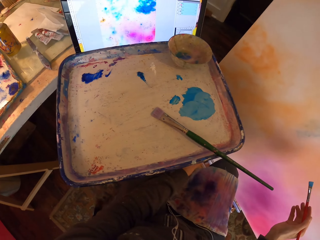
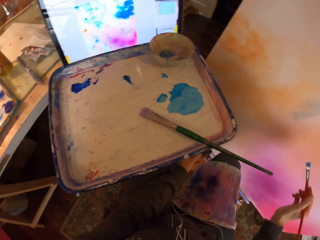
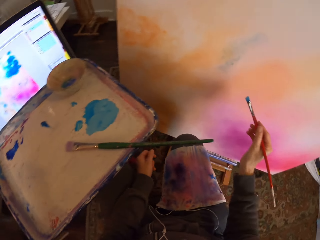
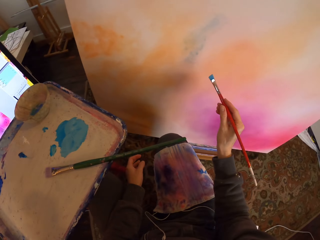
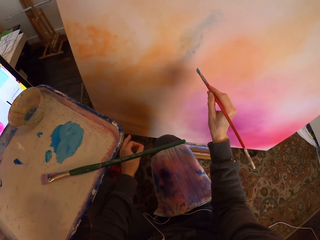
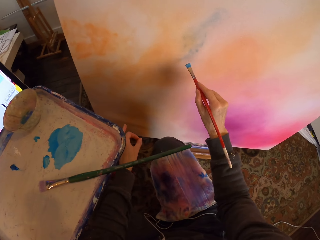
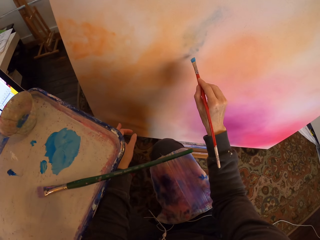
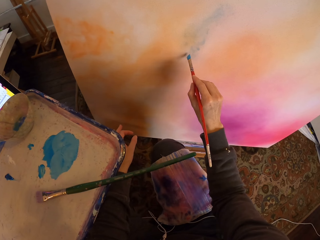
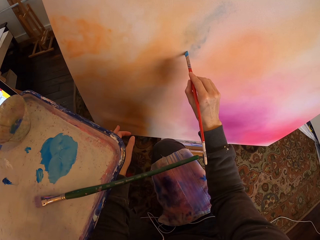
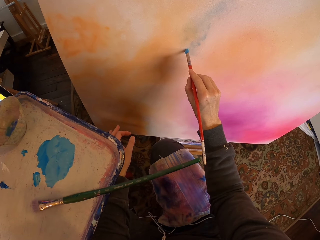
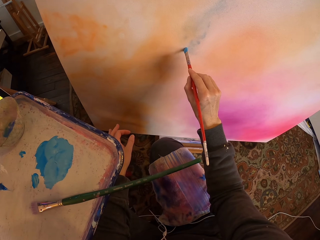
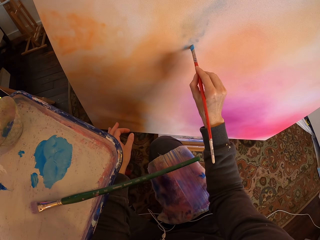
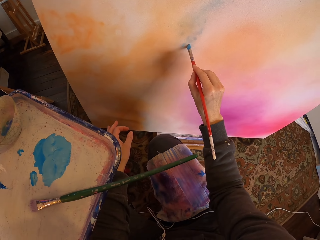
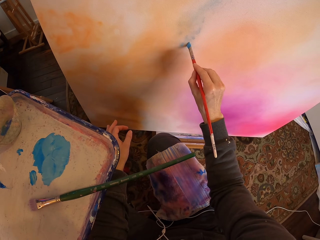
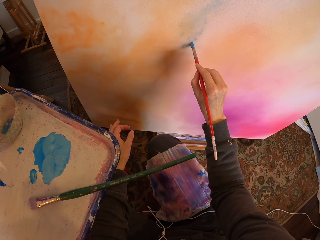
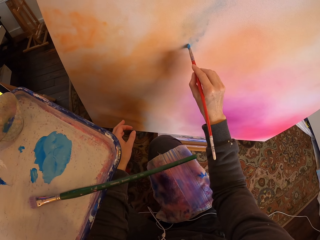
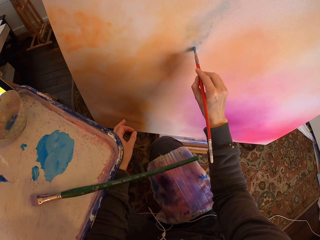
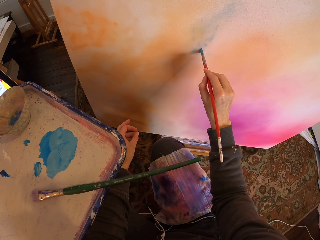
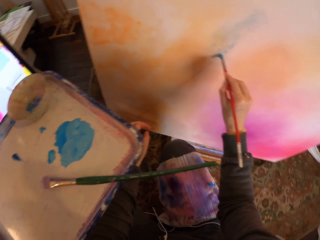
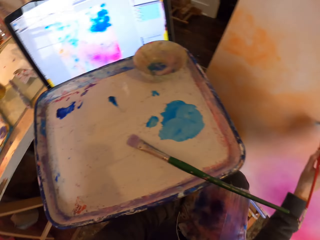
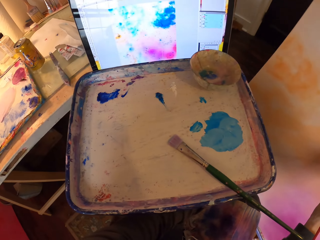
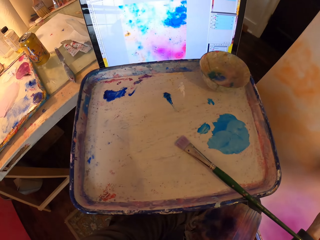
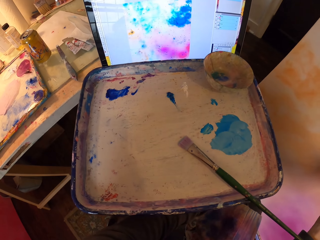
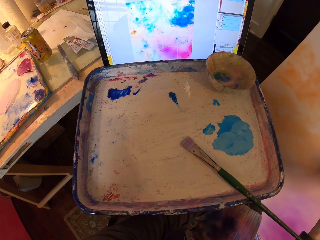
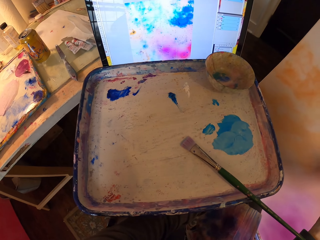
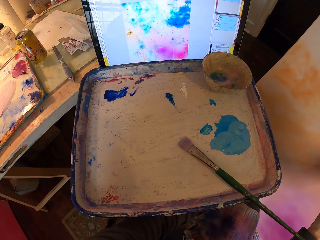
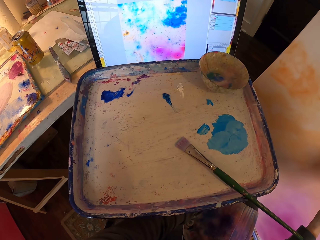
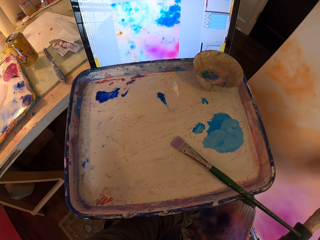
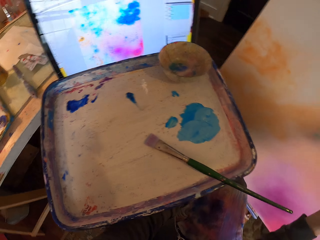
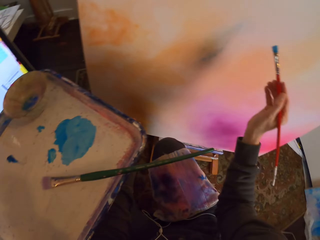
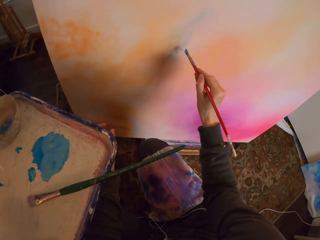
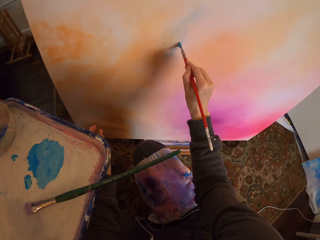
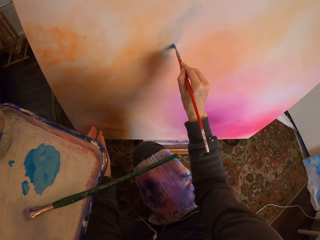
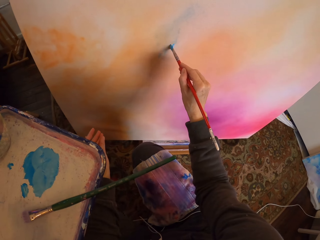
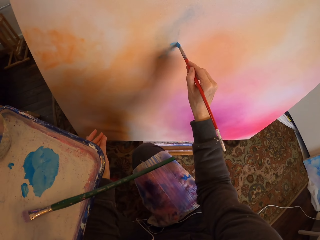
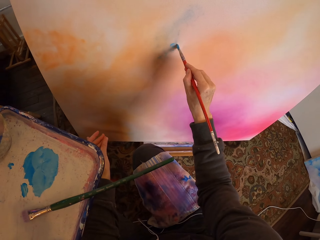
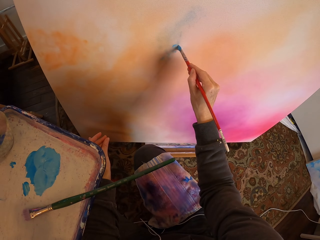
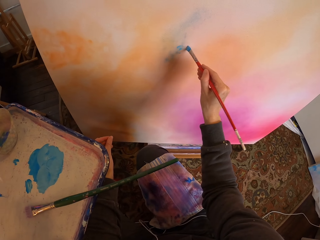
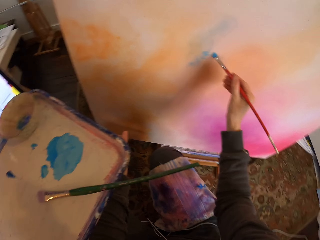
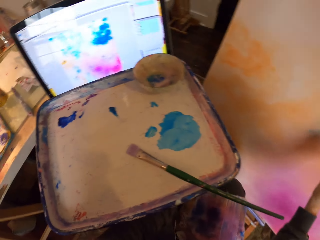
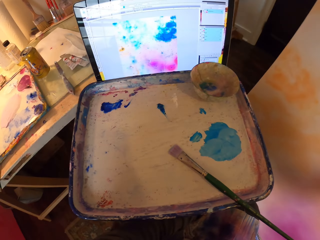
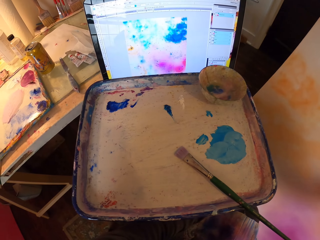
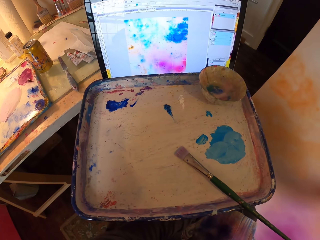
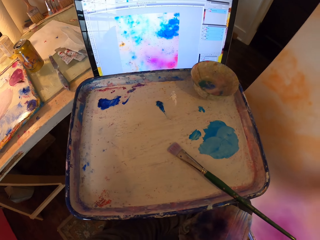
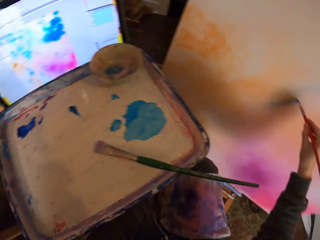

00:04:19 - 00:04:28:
The camera wearer paints the board with a paint brush. They look at the screen as they copy and paint.

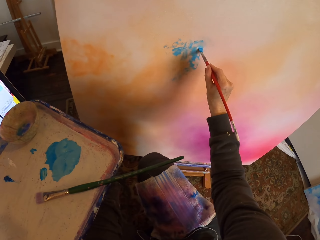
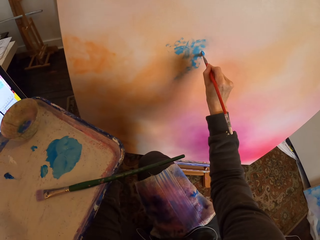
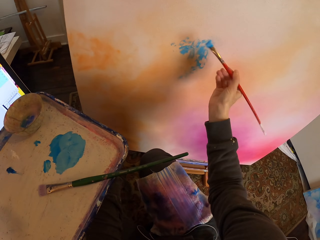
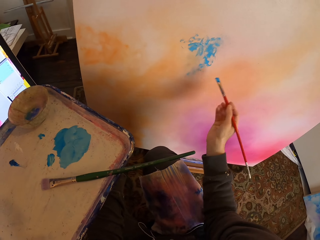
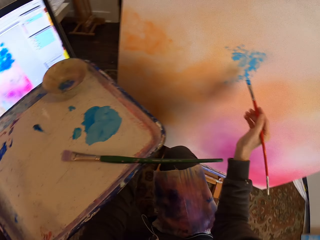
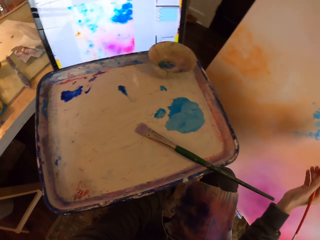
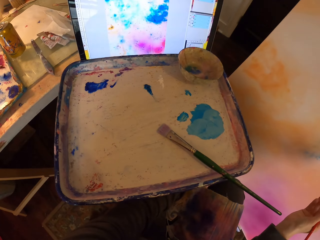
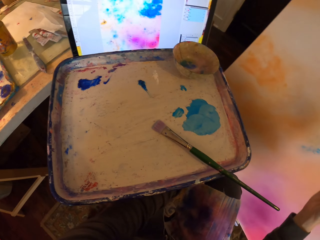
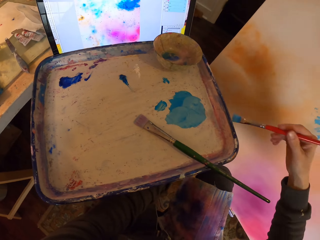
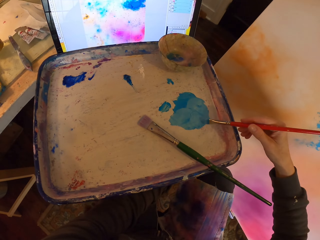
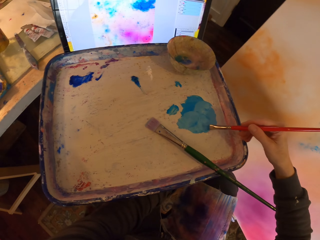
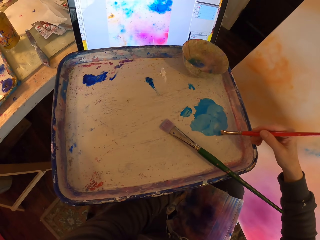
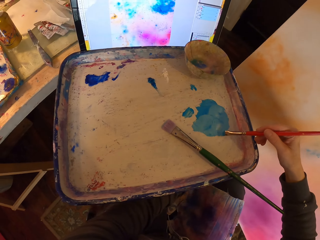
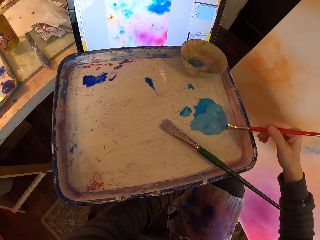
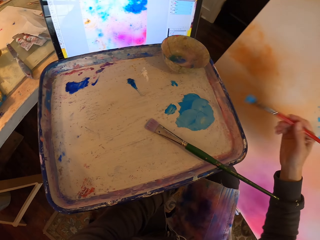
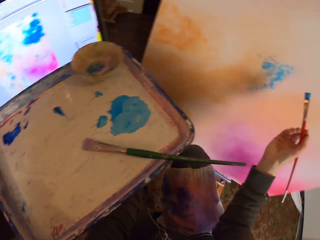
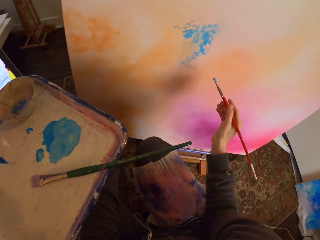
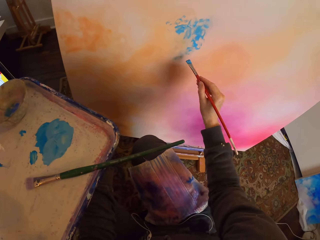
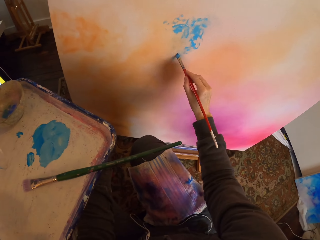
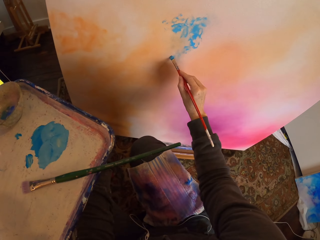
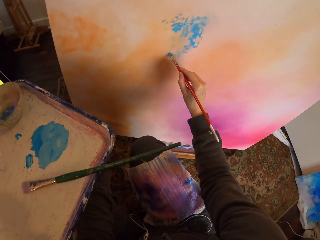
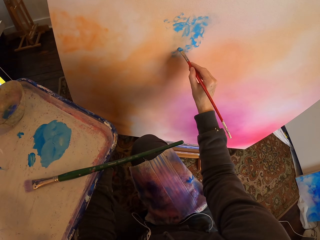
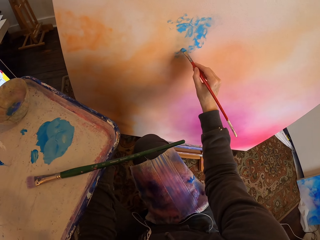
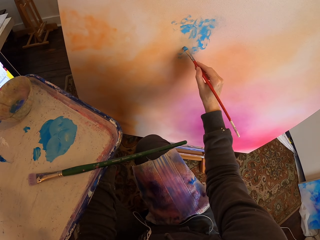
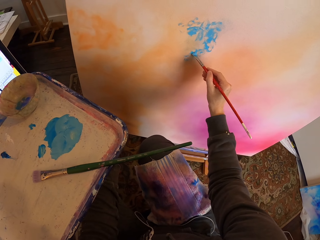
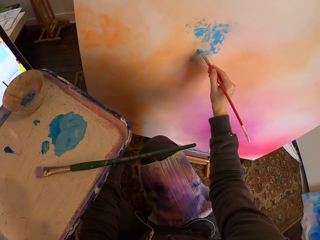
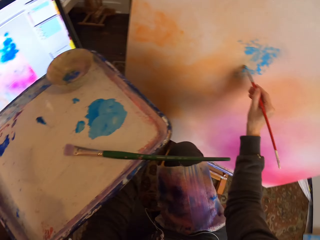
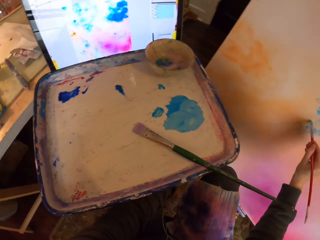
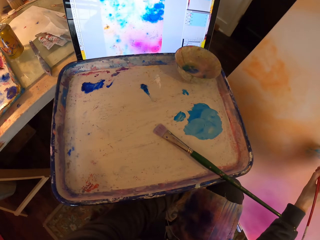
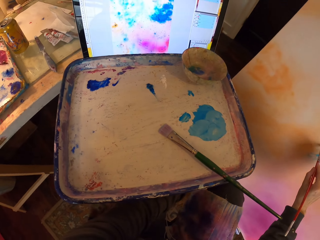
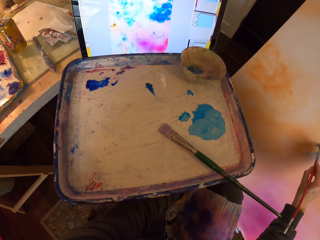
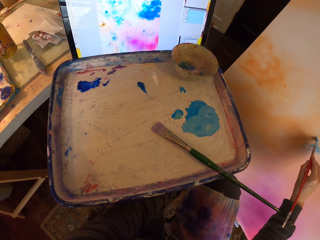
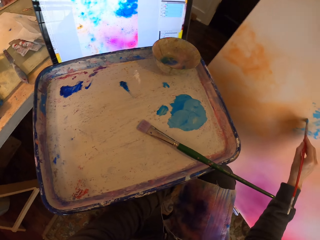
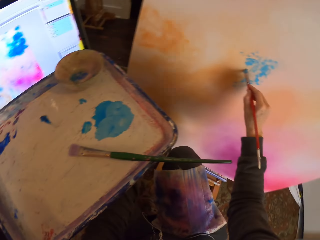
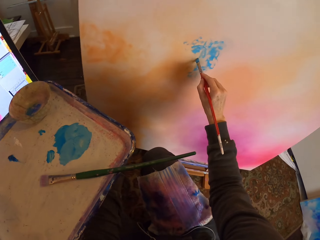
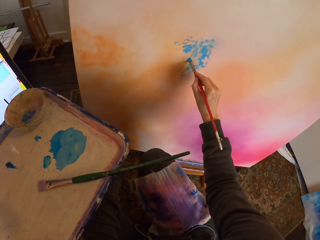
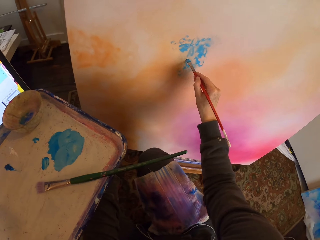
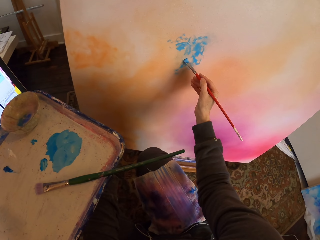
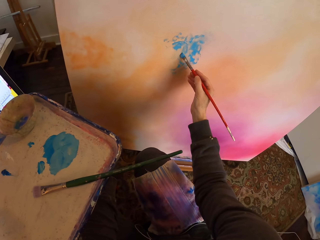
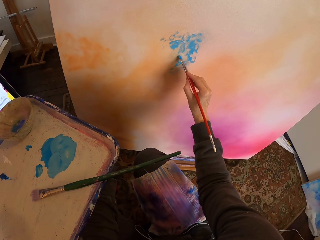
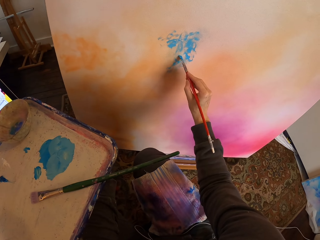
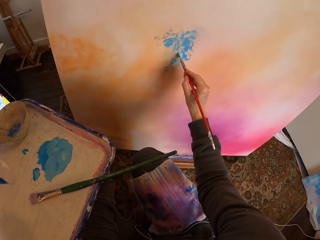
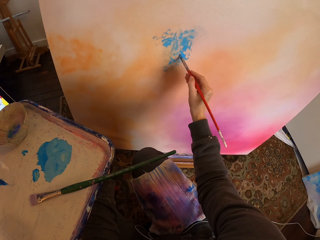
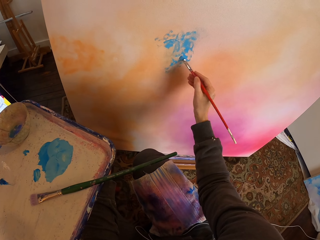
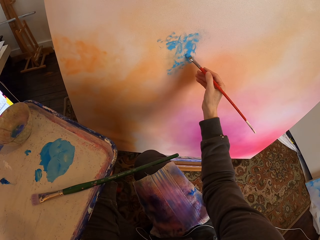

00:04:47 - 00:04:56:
The camera wearer picks blue paint from the paint tray with a paint brush. They paint the board as they copy from the screen.

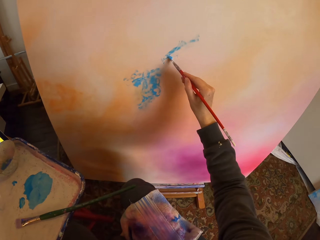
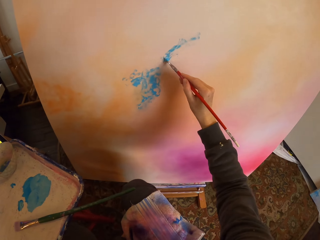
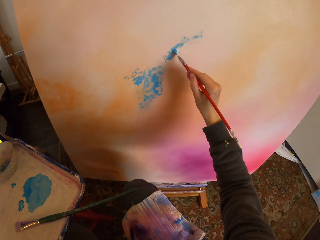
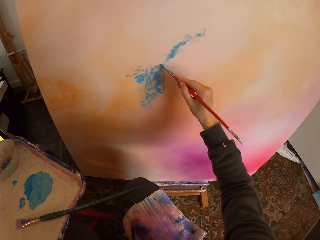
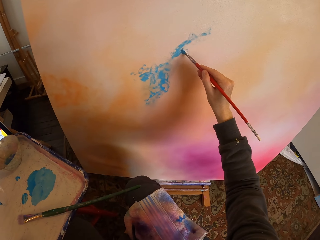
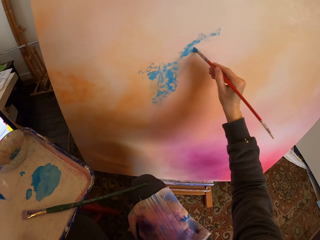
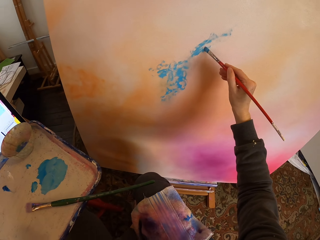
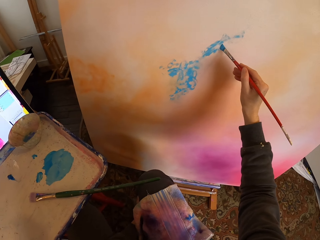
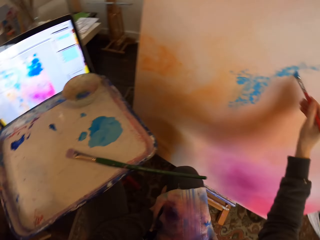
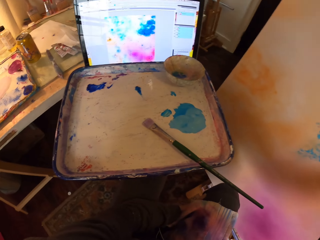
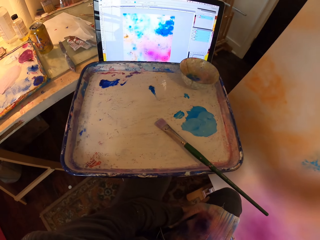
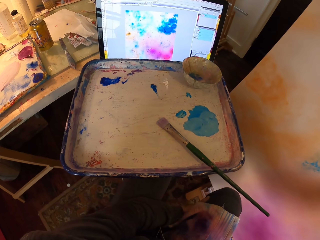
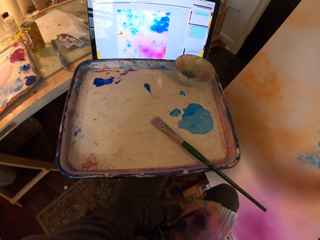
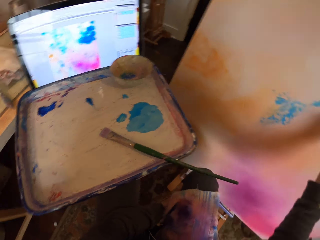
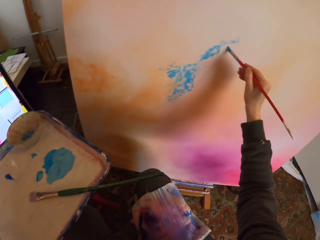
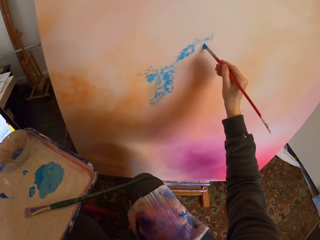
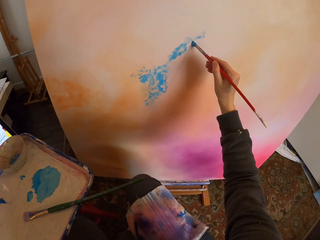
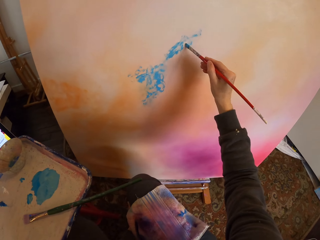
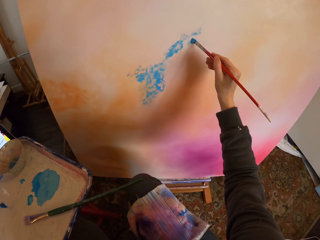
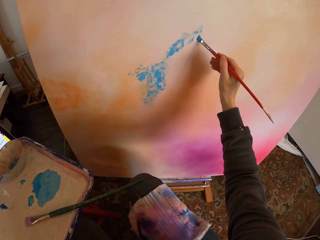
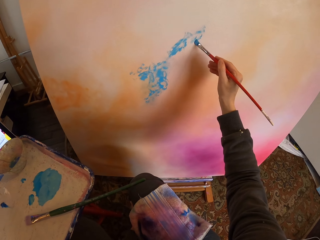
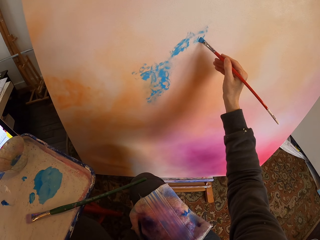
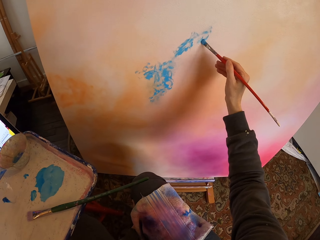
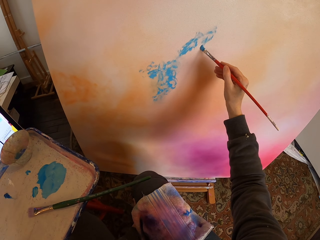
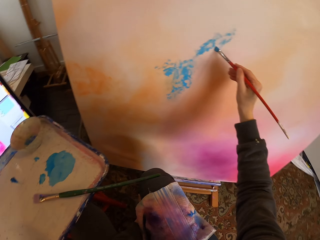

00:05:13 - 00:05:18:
The camera wearer paints the board with the paintbrush.
